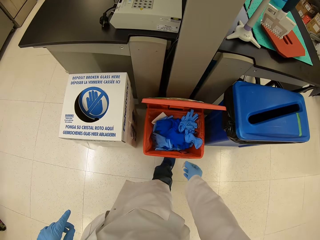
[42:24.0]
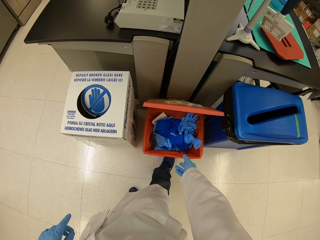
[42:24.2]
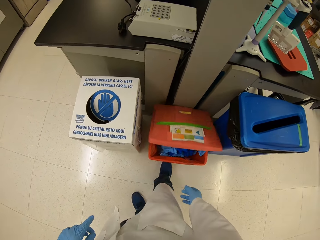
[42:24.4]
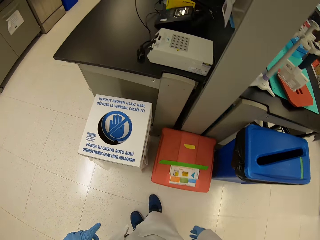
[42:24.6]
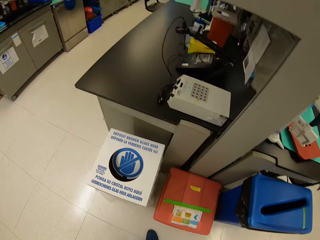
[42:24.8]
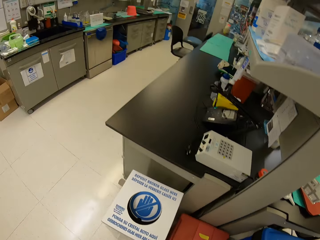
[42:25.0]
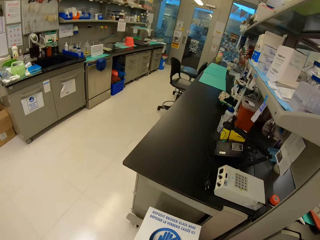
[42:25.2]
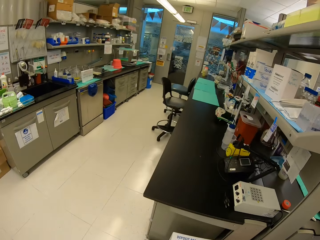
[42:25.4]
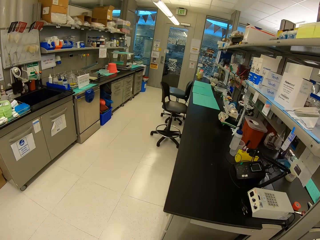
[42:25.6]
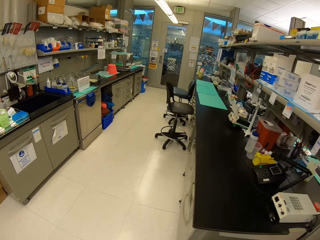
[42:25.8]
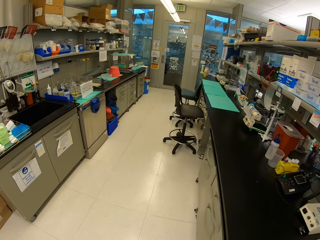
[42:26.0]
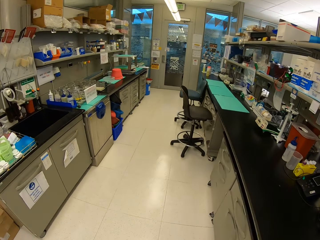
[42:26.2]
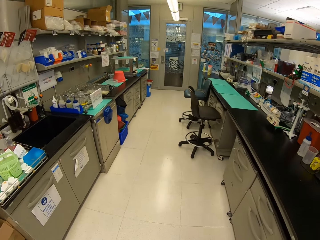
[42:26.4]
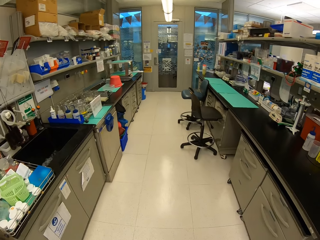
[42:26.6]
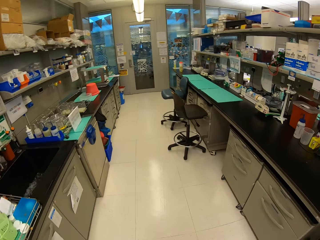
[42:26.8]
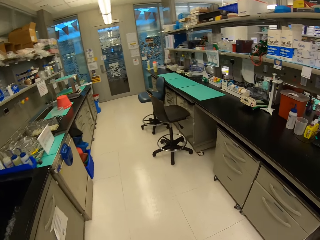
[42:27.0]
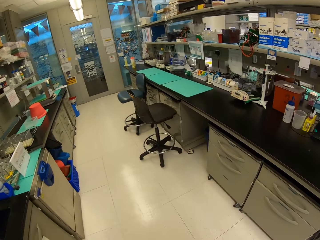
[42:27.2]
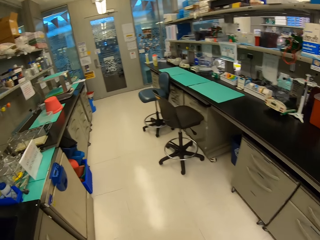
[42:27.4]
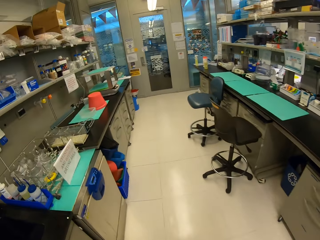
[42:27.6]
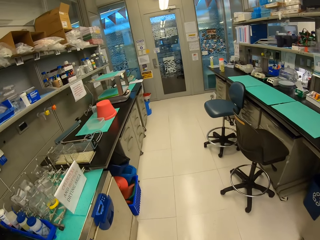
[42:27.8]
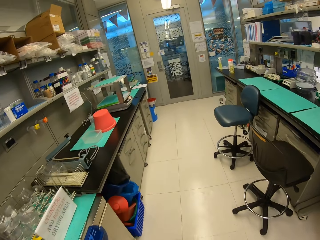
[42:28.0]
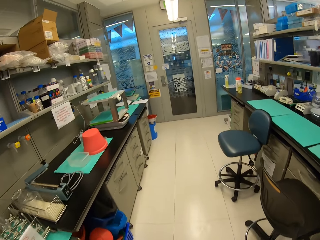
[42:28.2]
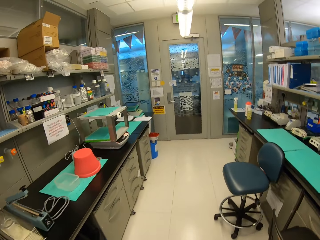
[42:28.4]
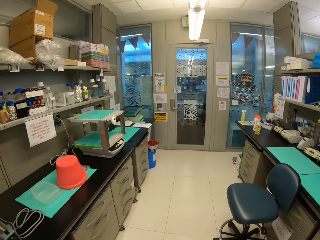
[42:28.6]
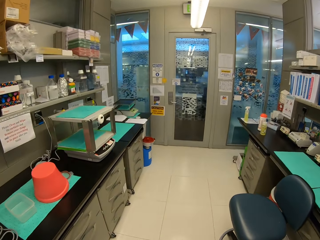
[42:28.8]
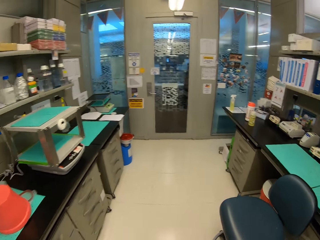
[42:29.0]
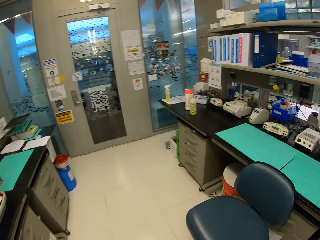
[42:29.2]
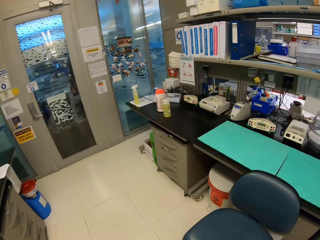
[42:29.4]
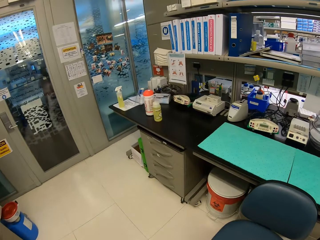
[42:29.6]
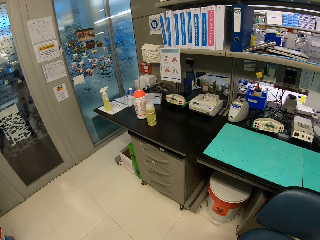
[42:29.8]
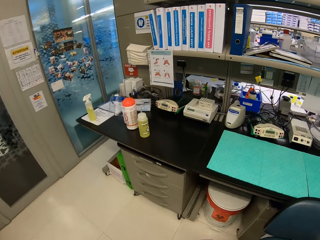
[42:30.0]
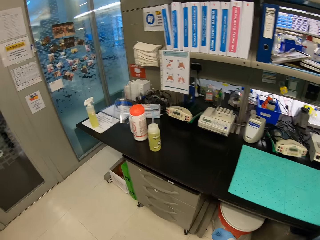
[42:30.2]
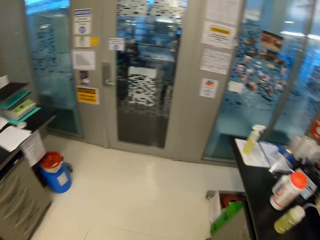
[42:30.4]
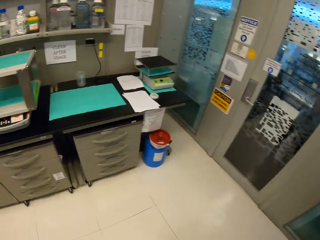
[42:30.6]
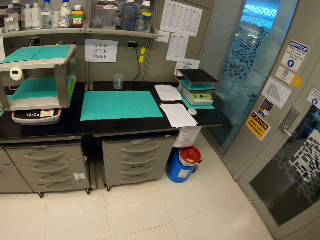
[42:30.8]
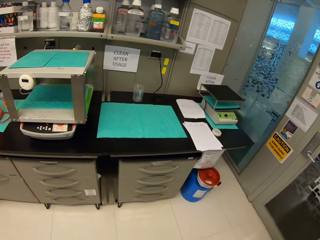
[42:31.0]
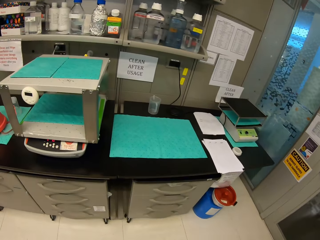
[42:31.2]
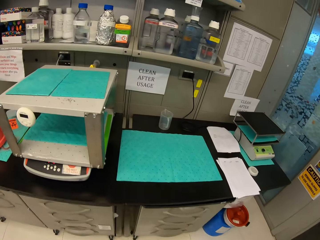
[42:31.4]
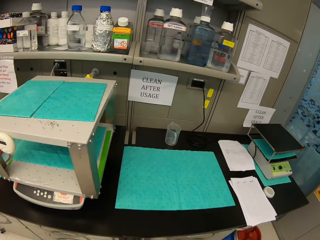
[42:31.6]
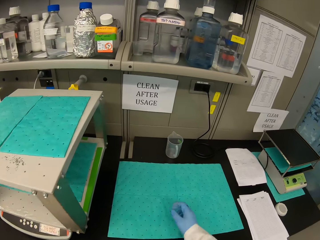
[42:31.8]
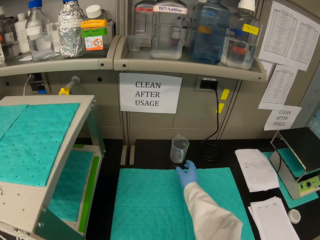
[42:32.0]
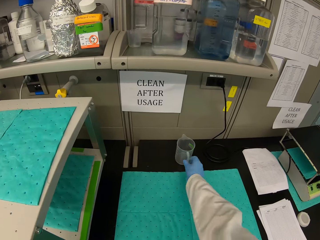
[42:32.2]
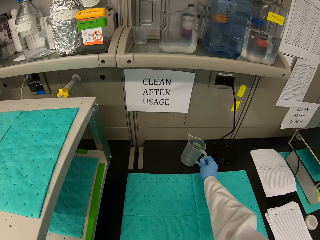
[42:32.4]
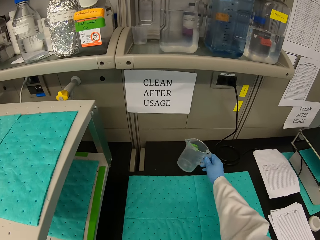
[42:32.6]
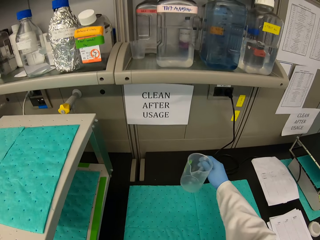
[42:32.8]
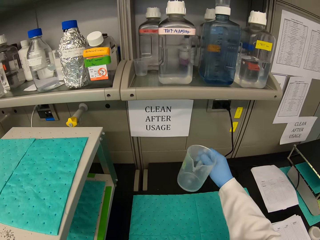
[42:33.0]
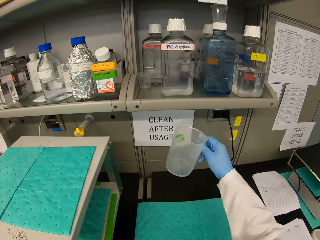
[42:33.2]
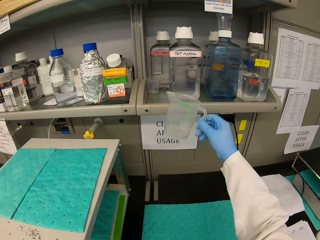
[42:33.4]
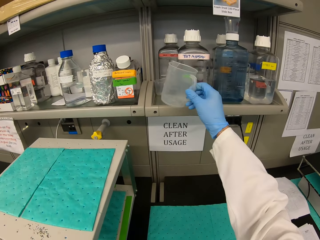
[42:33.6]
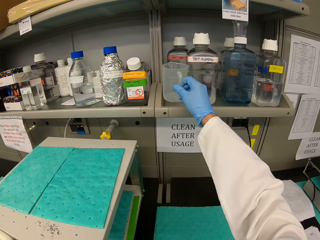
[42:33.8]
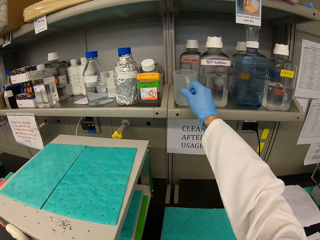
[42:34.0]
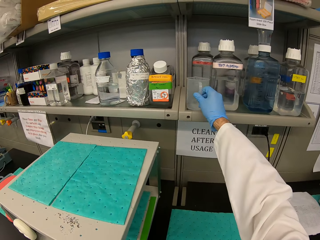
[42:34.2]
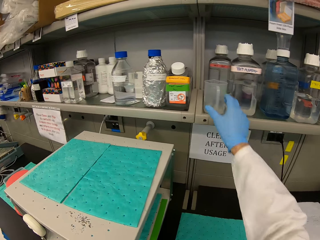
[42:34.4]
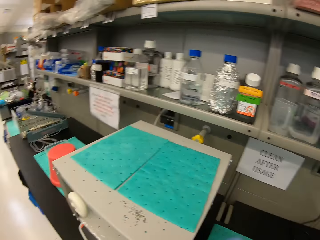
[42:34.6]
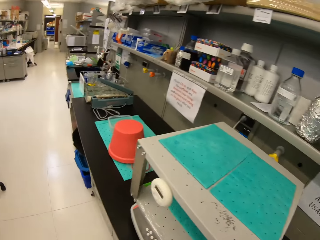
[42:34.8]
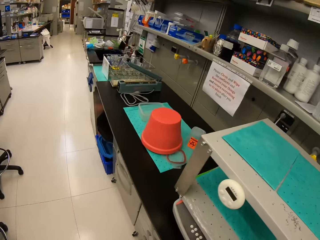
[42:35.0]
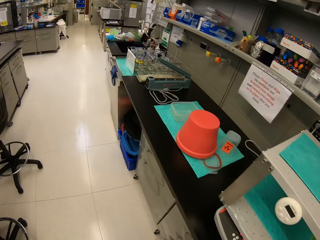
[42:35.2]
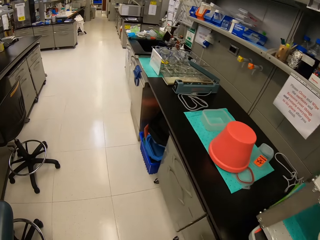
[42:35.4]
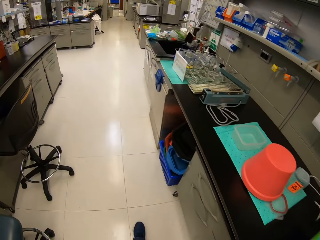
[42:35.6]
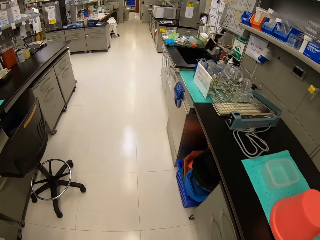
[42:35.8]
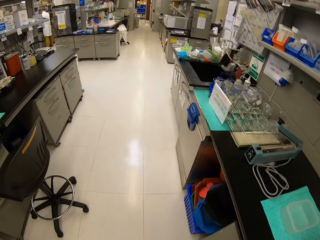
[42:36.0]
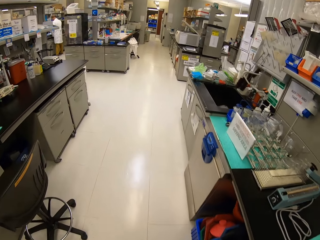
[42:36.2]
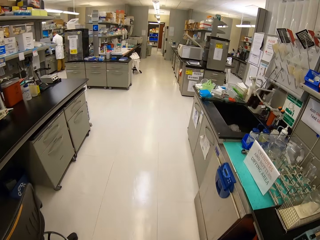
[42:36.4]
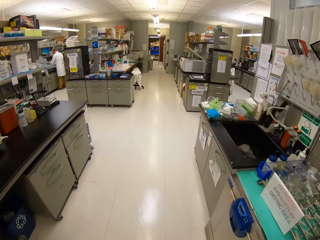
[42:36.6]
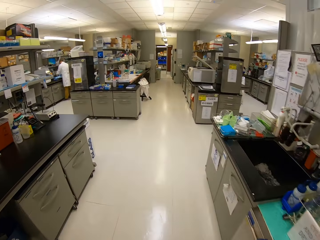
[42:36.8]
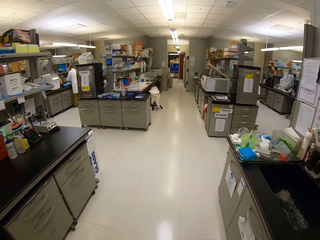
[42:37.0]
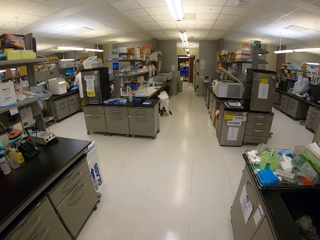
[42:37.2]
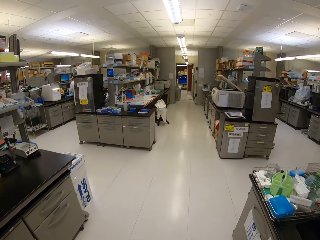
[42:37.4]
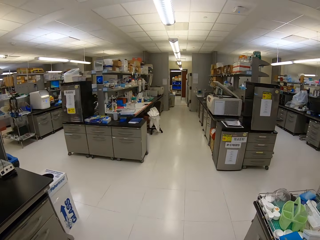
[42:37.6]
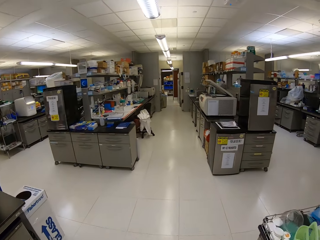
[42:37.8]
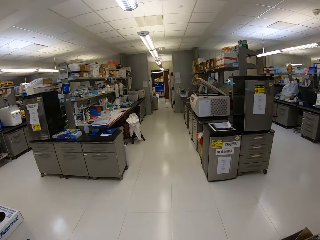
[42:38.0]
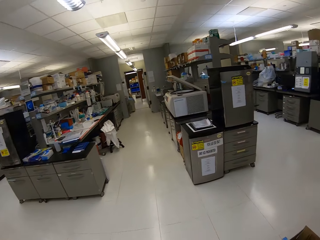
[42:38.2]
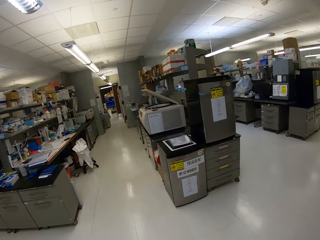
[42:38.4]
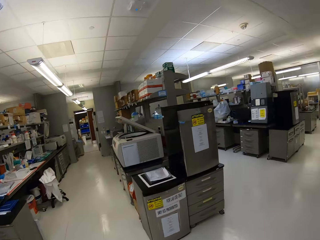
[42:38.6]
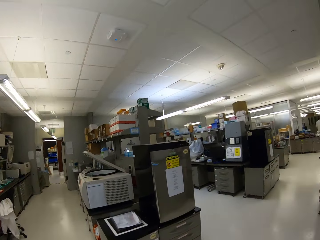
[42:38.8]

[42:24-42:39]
The camera wearer opens a dust bin with a leg. They put needle seals in the dust bin. They close the dust bin. They walk around. They pick up a jug, a measuring jar, on the table. They put the jug on the shelf. They walk around.

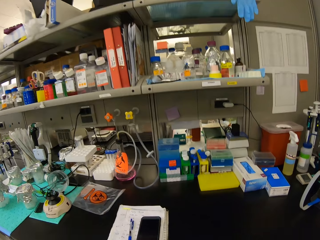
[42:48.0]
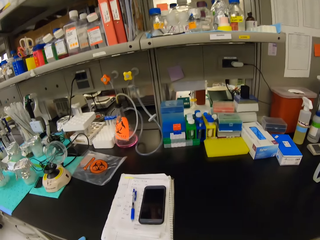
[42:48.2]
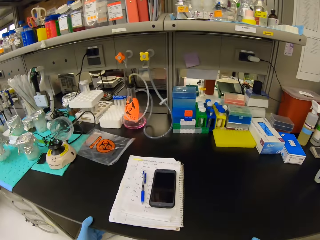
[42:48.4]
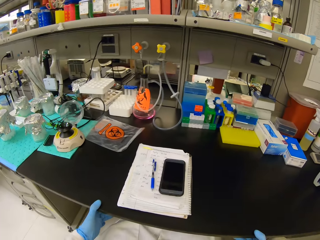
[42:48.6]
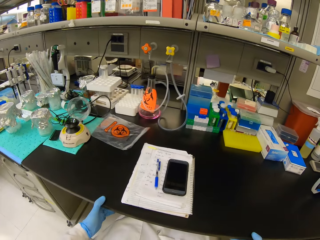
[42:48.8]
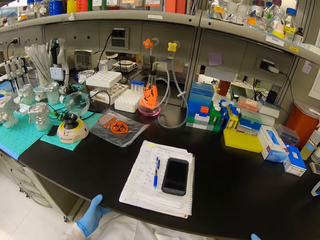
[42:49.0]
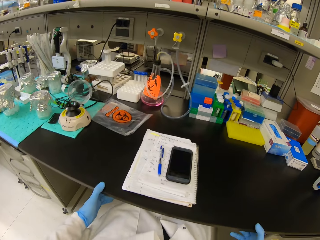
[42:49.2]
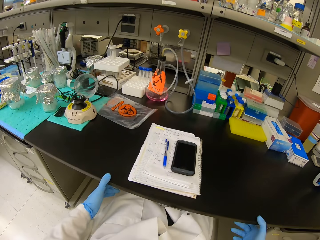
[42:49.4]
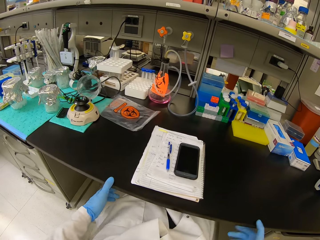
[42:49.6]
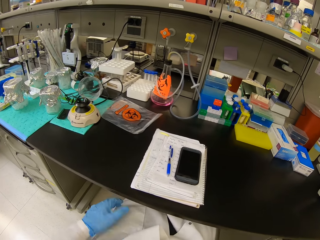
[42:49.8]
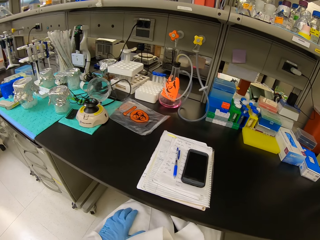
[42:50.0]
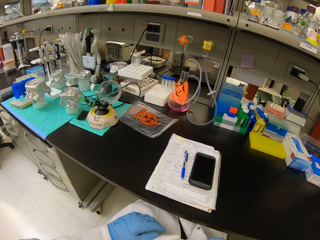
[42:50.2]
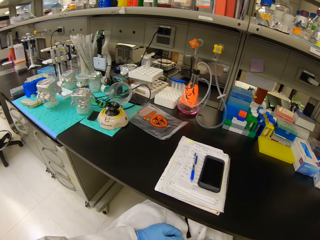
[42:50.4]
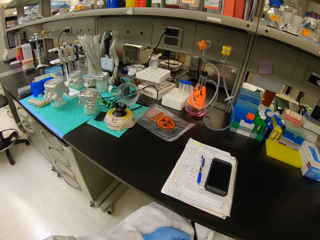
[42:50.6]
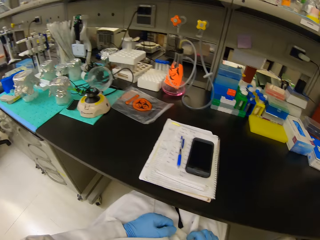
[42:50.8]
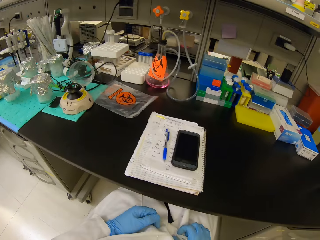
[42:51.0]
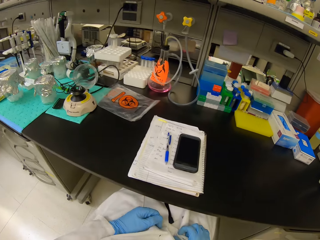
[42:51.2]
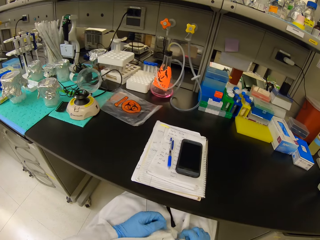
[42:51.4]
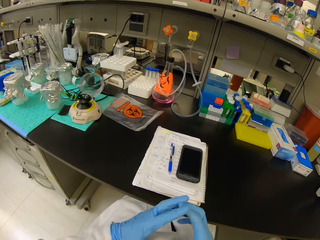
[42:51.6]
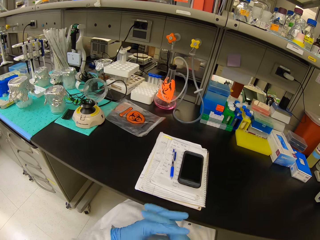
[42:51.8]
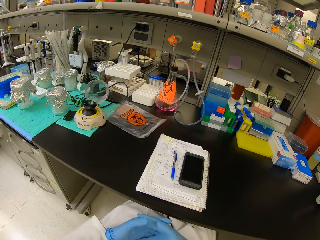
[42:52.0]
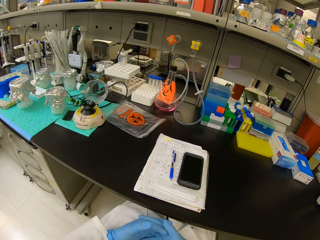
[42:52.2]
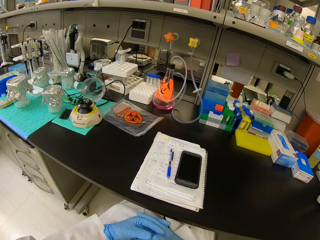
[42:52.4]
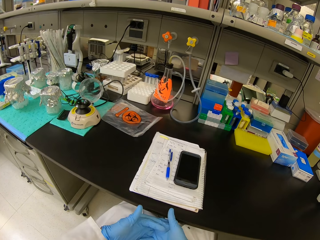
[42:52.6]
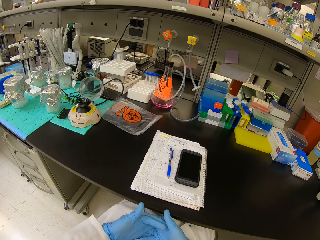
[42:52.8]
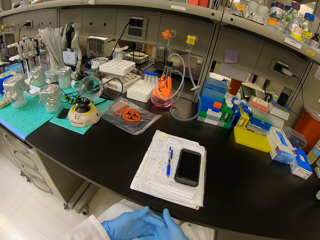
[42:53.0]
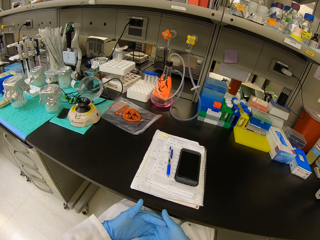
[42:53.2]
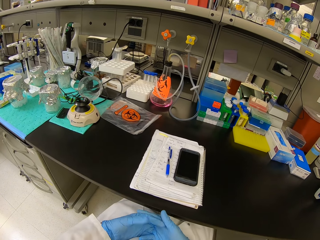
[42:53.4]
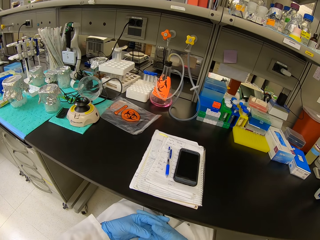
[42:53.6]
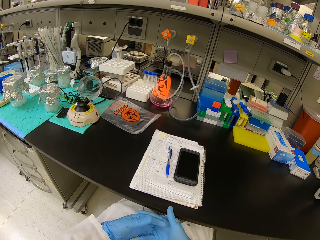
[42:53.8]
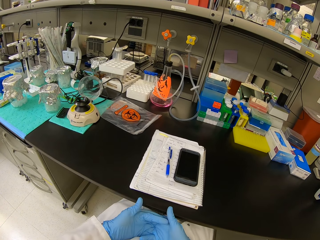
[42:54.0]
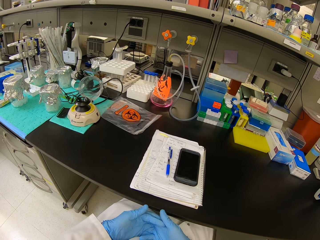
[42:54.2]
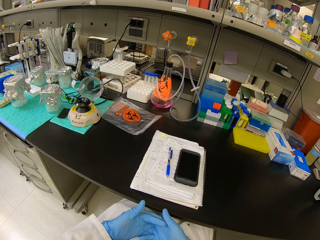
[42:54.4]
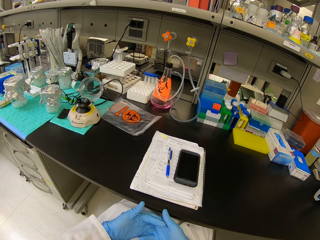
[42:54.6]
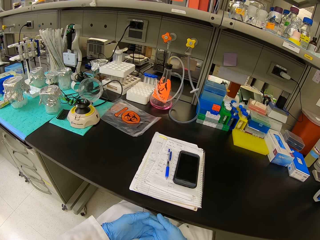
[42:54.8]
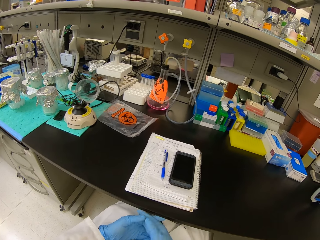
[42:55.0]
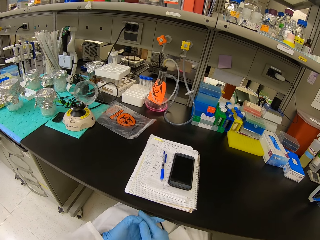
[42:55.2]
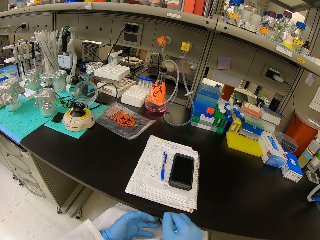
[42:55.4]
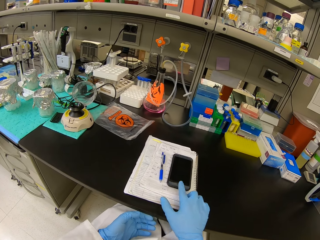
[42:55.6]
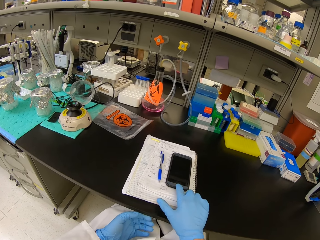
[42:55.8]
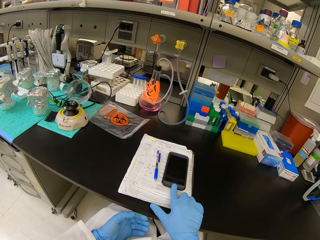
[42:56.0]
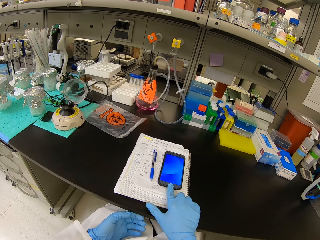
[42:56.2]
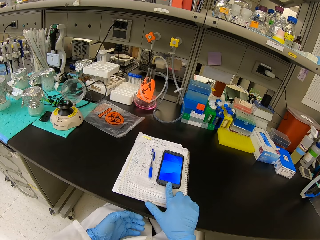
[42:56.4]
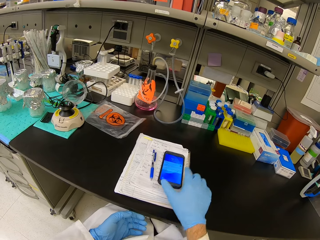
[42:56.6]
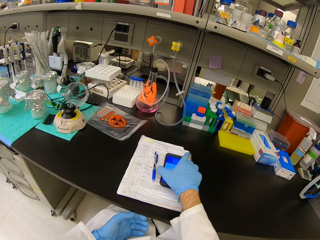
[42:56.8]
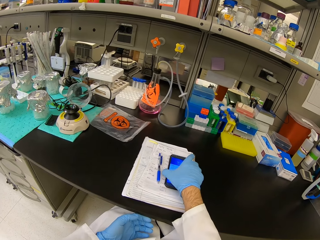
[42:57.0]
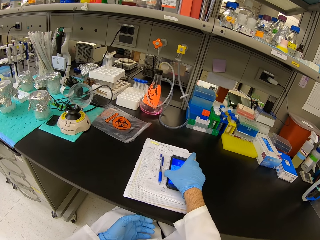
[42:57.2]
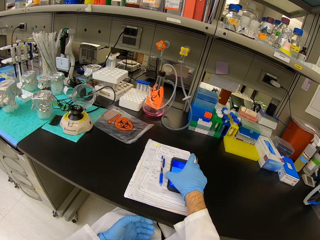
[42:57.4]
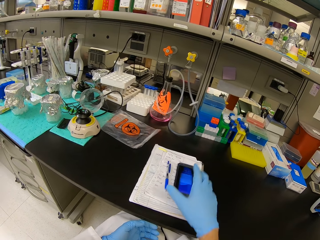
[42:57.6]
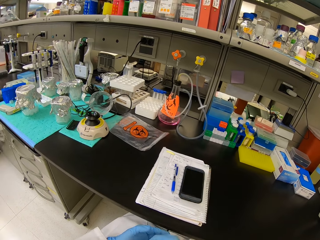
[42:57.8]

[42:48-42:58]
The camera wearer sits on a chair. They click the phone button.
